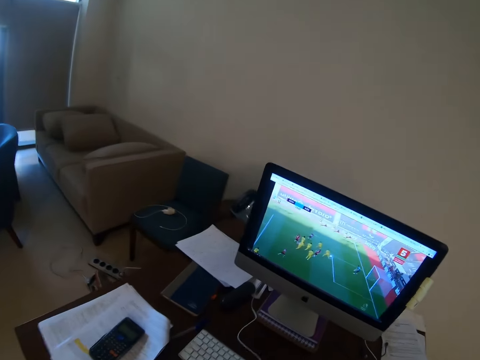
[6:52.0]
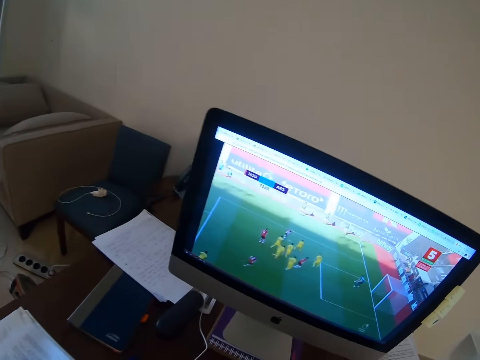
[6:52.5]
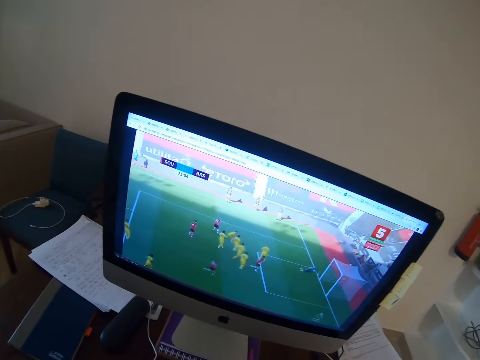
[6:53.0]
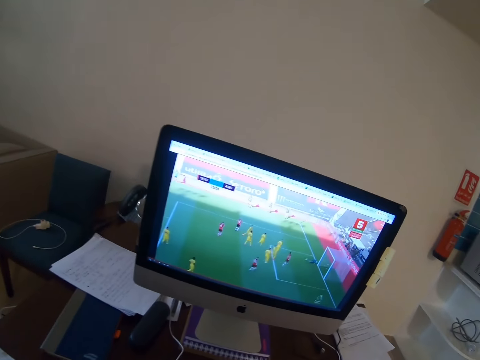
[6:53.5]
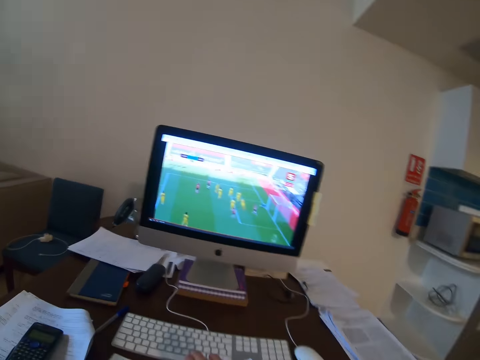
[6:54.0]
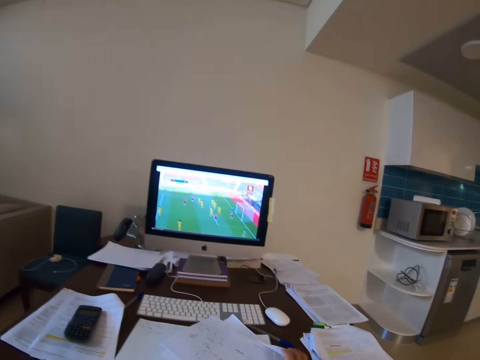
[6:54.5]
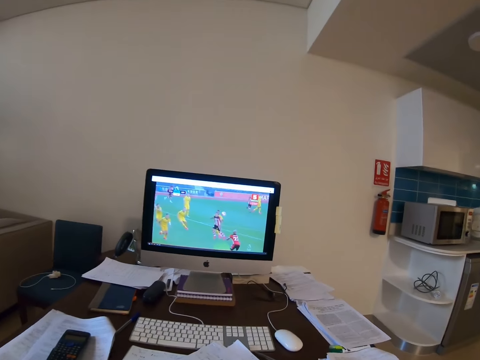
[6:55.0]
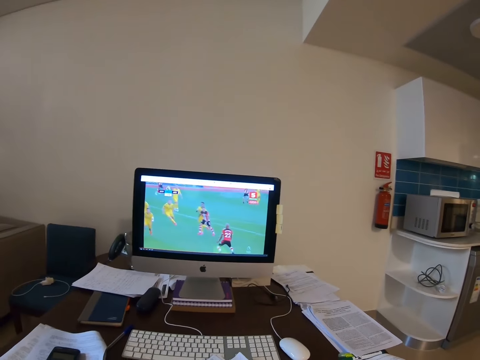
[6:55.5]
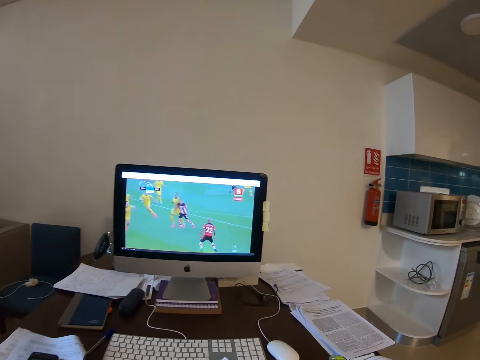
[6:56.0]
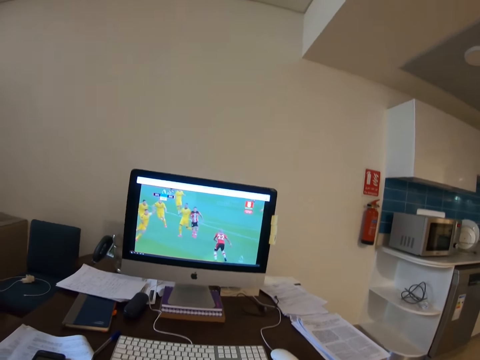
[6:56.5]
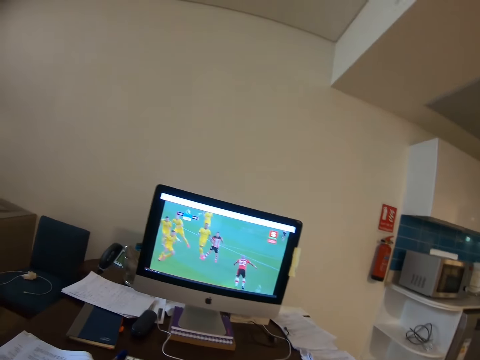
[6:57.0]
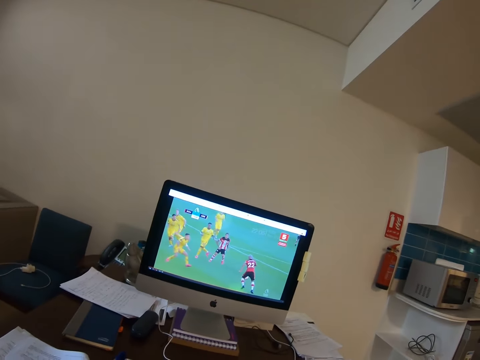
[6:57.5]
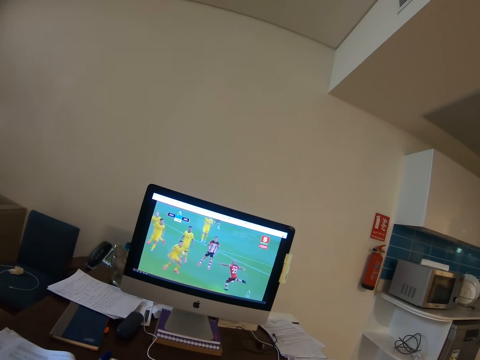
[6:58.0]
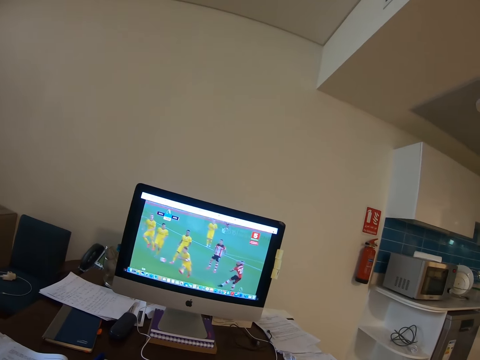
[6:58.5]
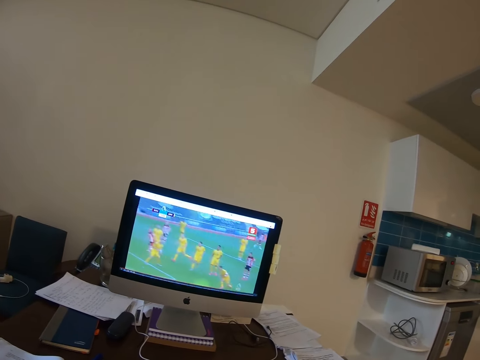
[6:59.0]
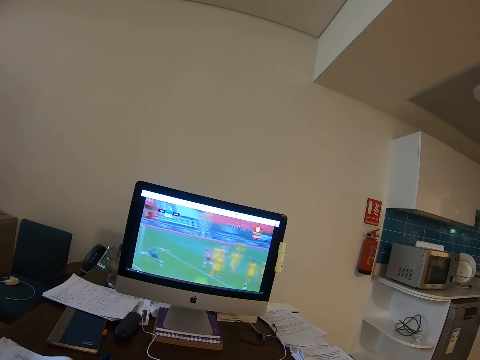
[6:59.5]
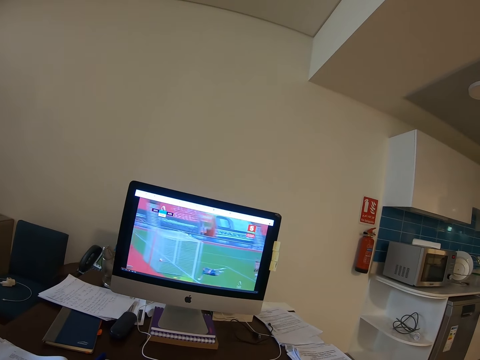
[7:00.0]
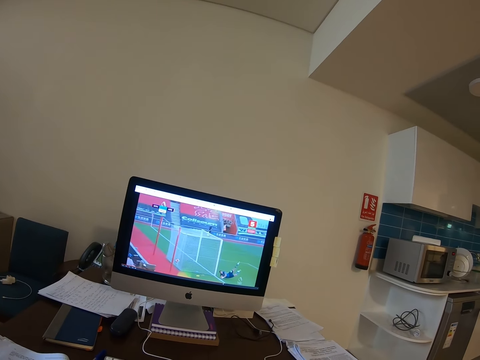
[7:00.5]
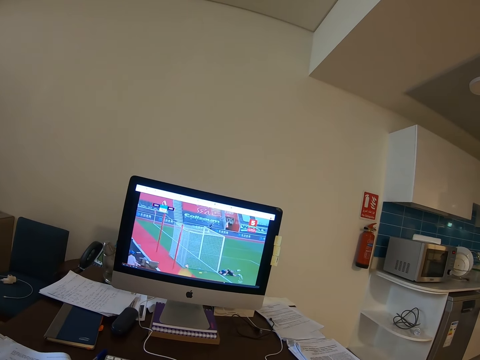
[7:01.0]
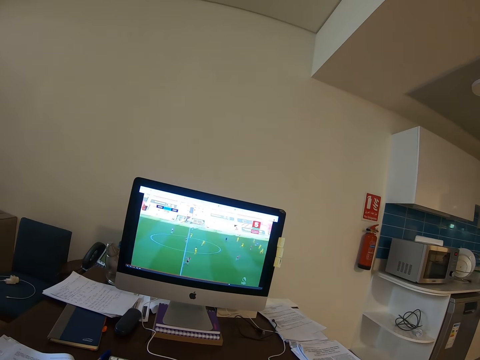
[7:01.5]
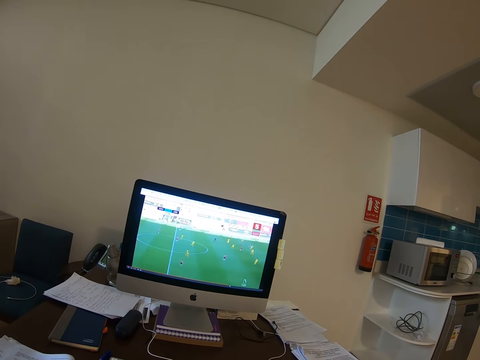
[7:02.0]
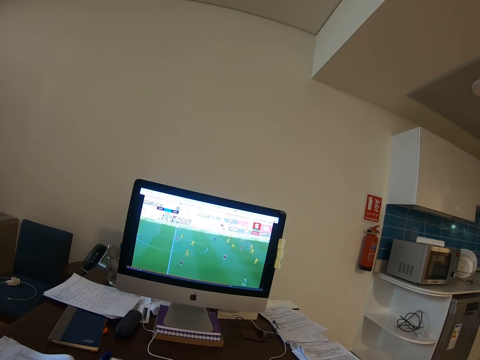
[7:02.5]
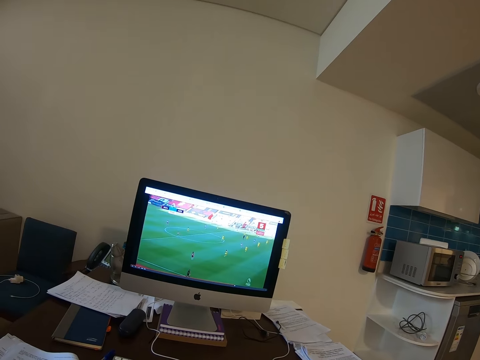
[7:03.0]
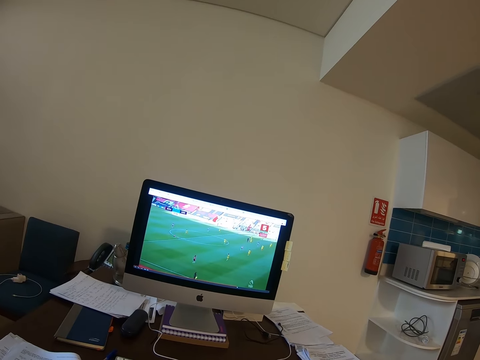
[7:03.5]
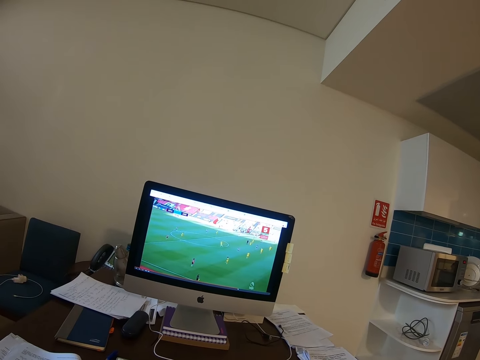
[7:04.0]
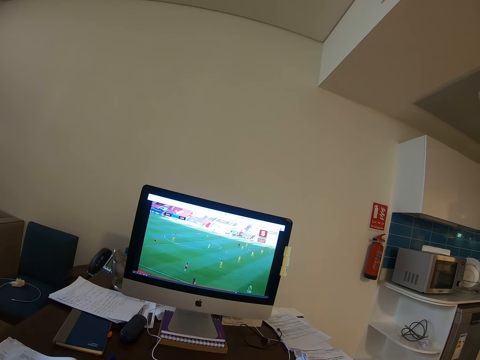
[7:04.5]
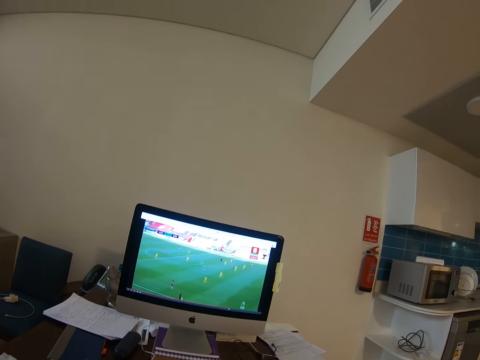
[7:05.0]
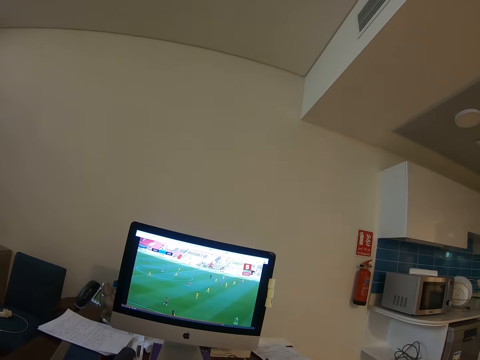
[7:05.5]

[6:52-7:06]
The camera wearer plays the video on the computer. They sit on a chair at the table. They watch football on the computer. They watch a video in the computer.

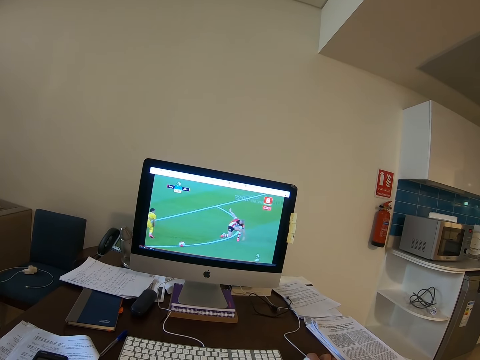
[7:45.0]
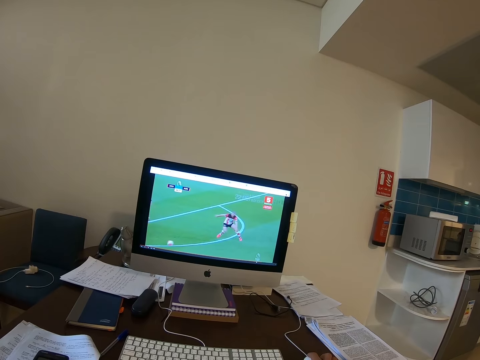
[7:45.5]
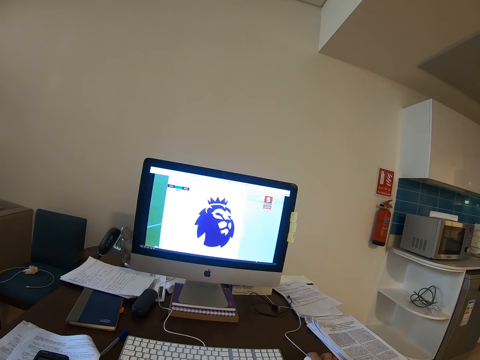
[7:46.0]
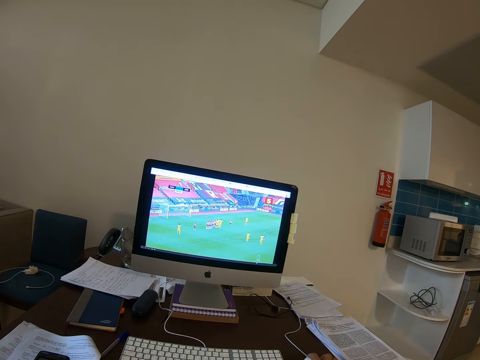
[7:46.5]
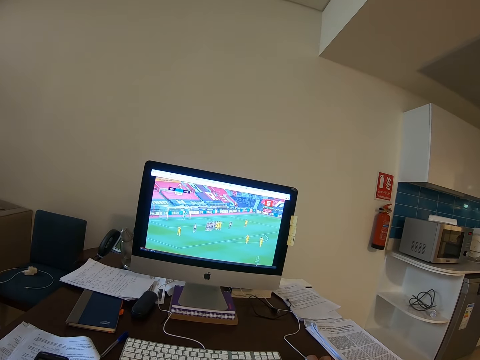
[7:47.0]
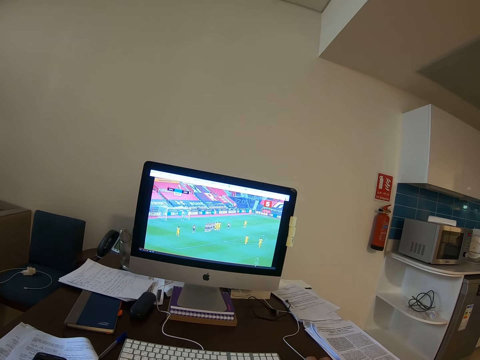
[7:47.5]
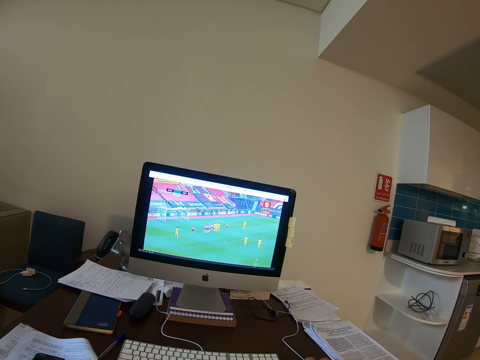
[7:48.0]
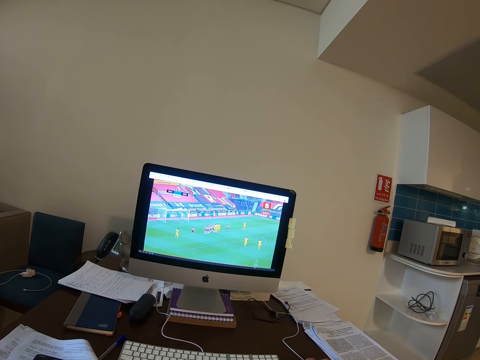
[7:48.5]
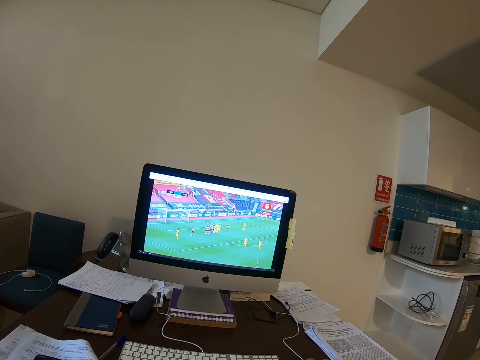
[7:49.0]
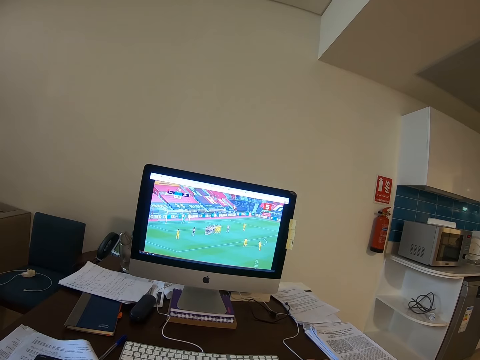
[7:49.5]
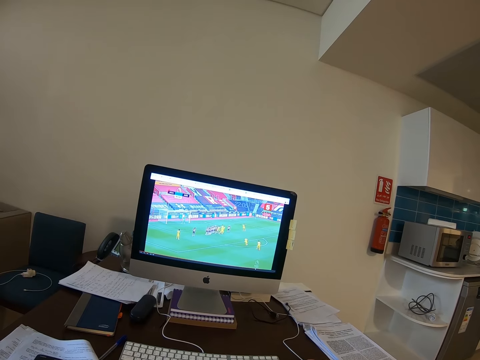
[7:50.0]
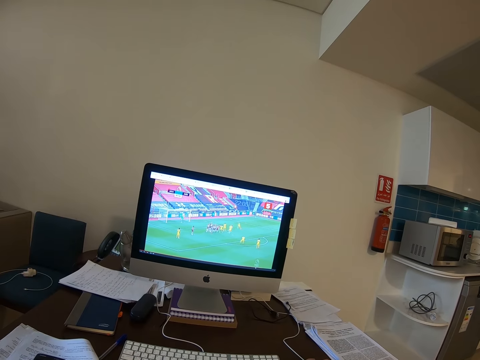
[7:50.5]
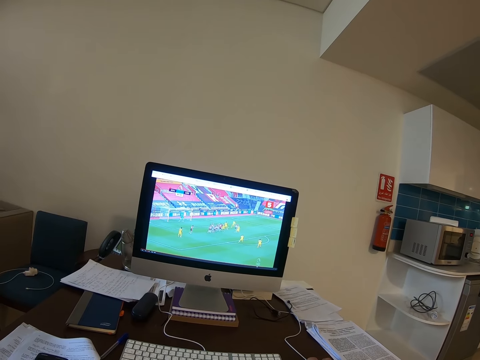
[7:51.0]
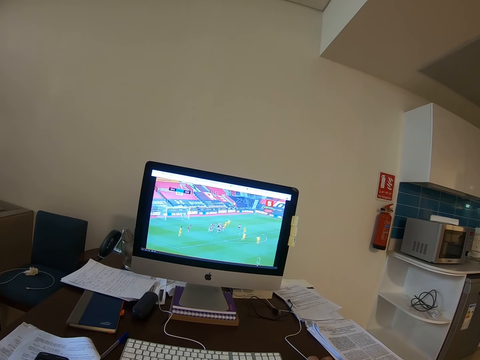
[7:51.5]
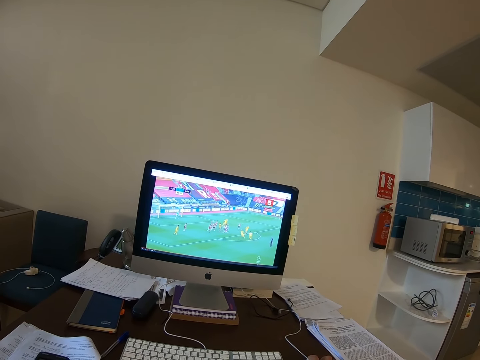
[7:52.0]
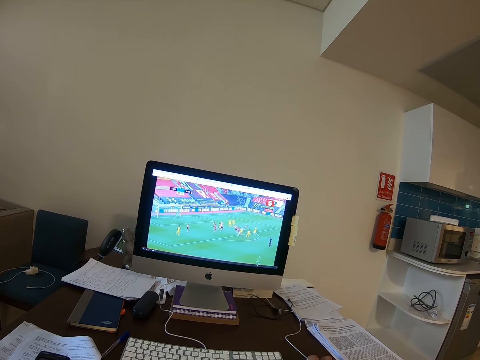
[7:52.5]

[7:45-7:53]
The camera wearer holds the computer mouse on the table.

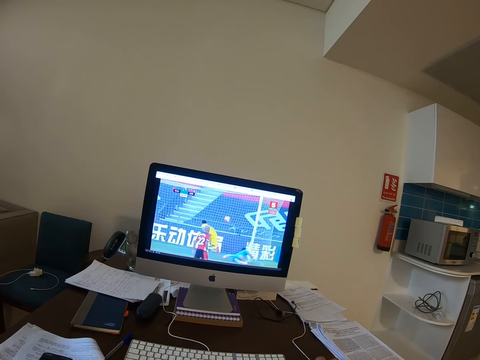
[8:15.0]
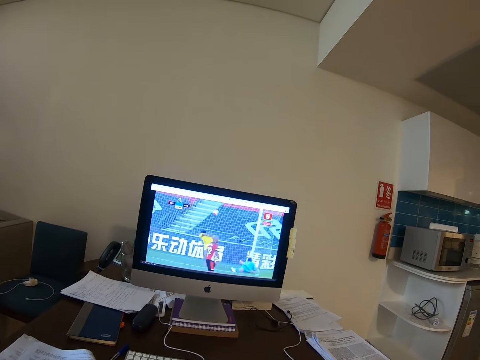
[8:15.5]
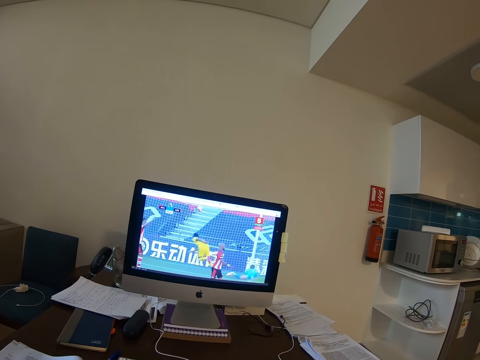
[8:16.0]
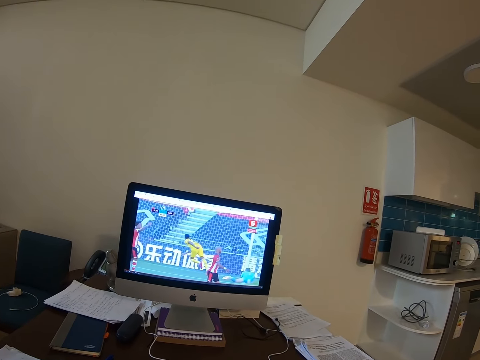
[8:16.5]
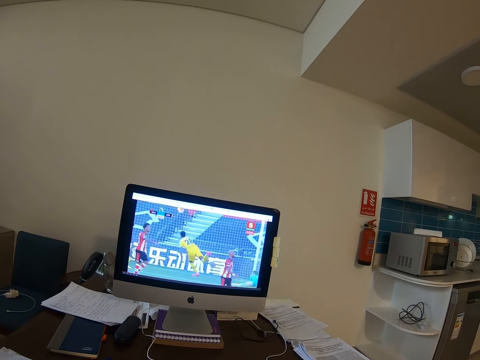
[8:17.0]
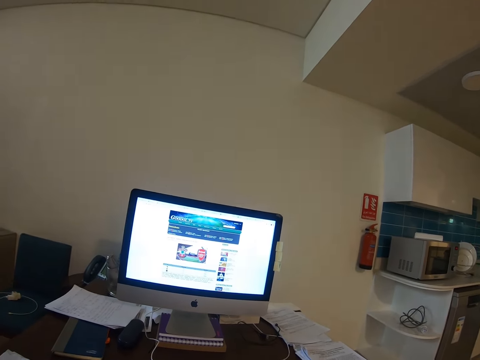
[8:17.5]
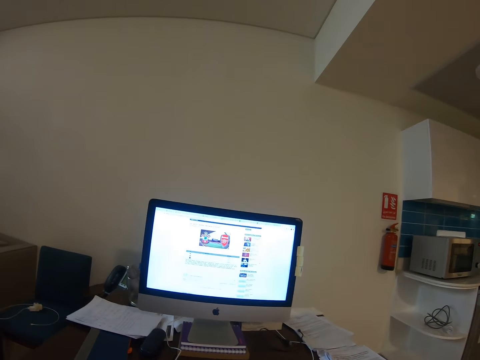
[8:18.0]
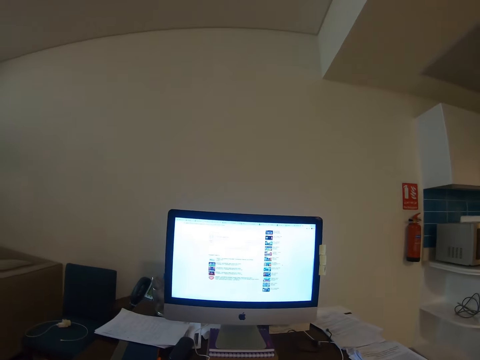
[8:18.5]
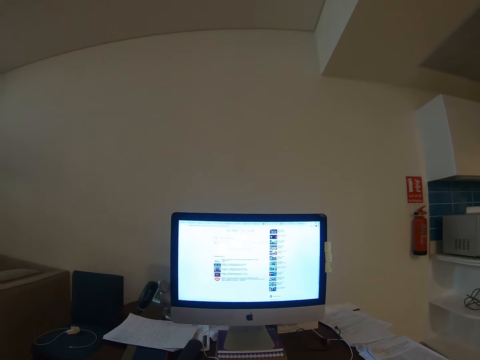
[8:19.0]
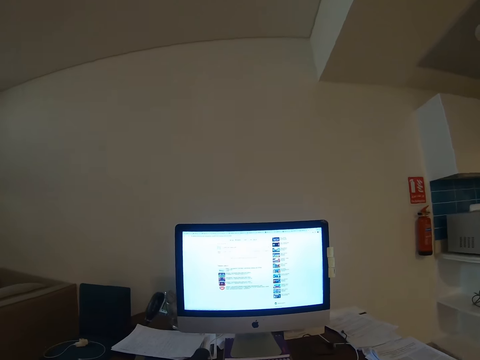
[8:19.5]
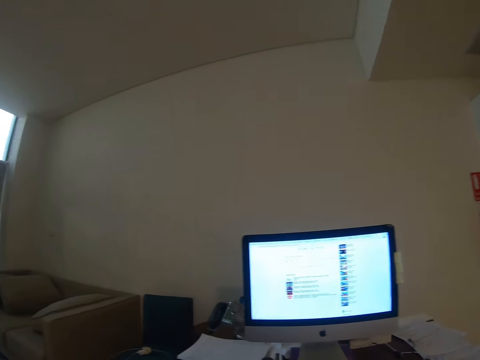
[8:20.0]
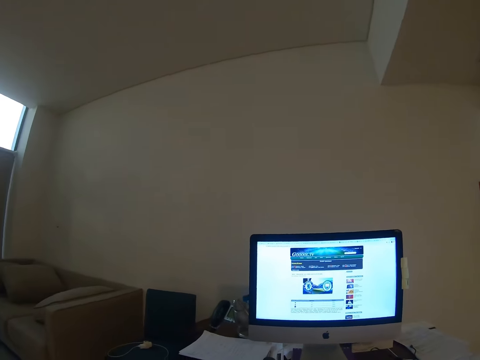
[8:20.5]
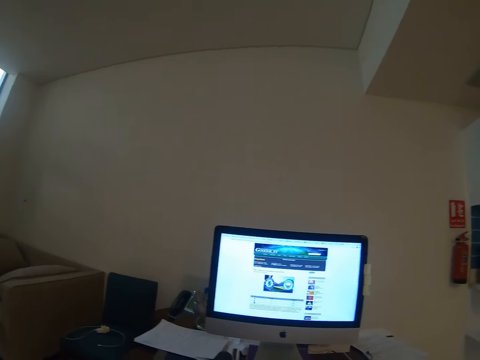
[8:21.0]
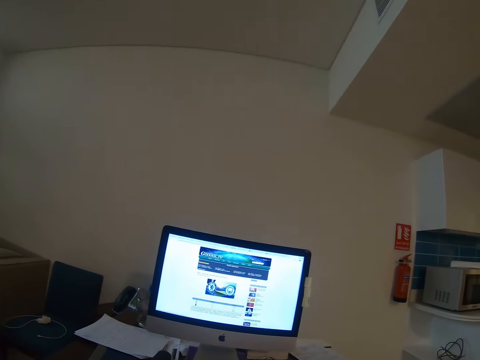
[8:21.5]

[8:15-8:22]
The camera wearer moves the mouse on the table. They operate a computer.
